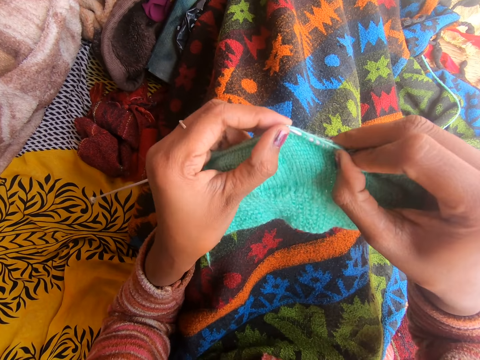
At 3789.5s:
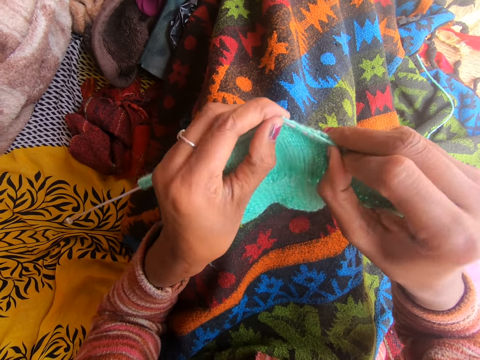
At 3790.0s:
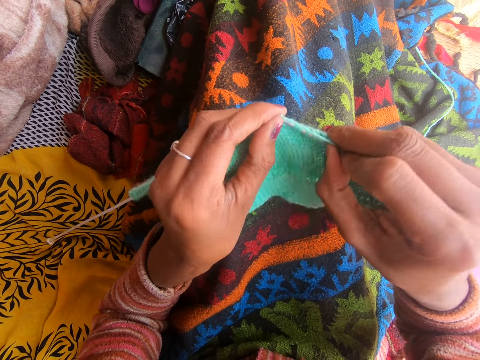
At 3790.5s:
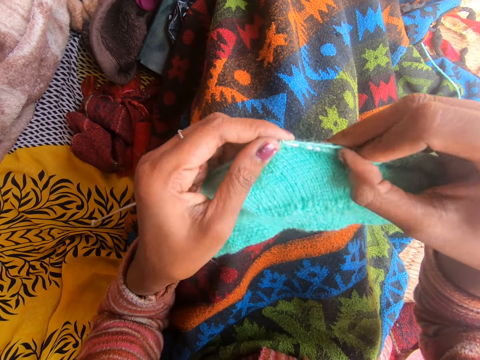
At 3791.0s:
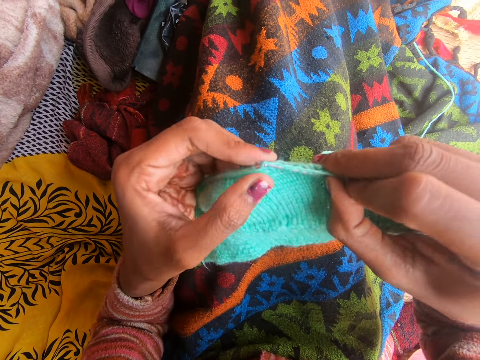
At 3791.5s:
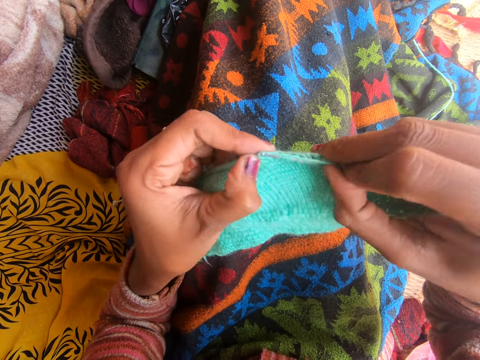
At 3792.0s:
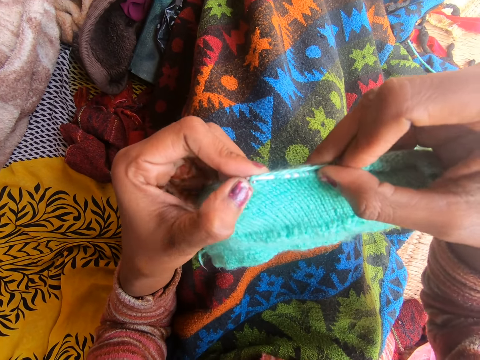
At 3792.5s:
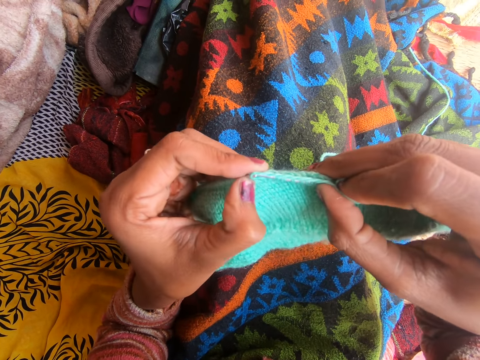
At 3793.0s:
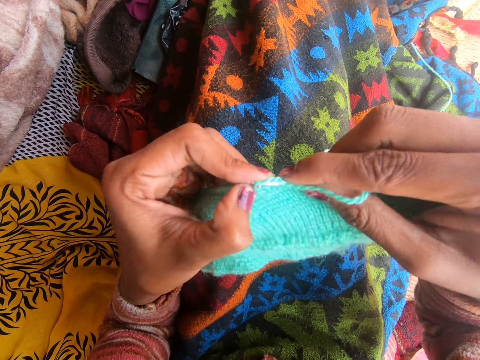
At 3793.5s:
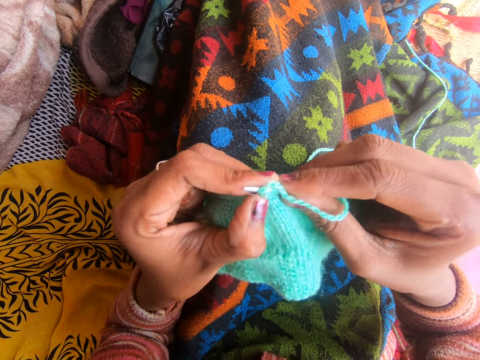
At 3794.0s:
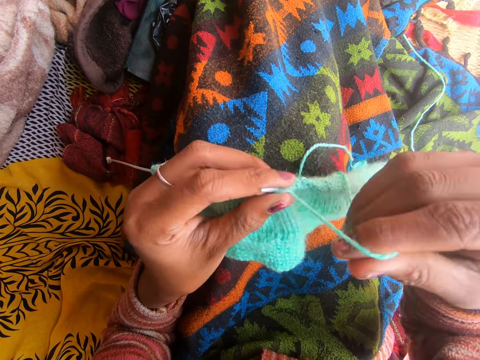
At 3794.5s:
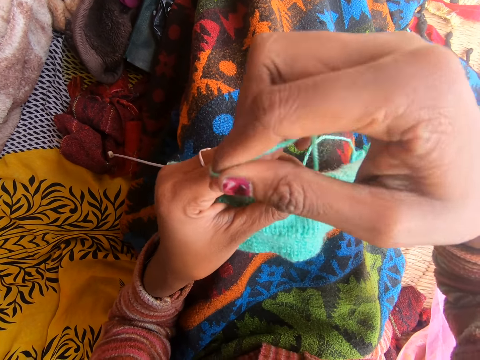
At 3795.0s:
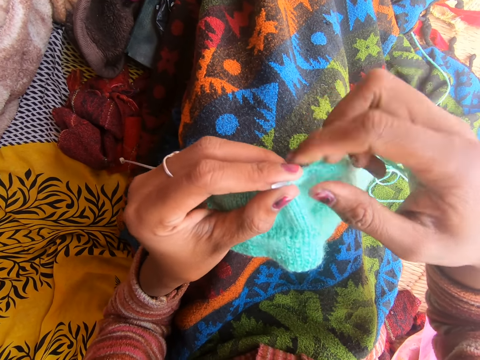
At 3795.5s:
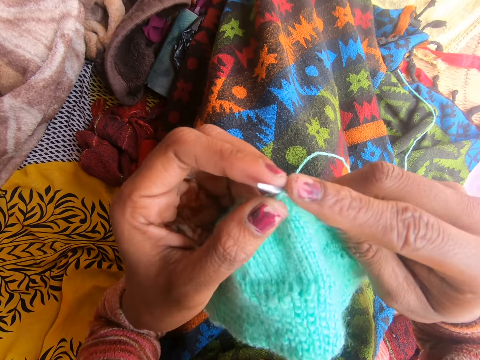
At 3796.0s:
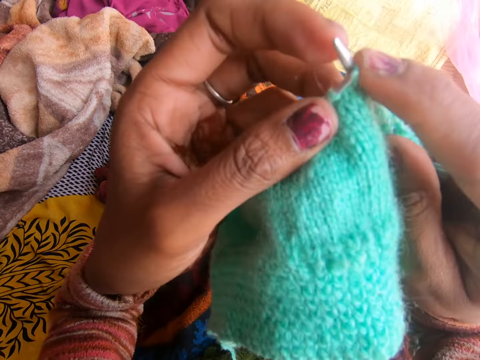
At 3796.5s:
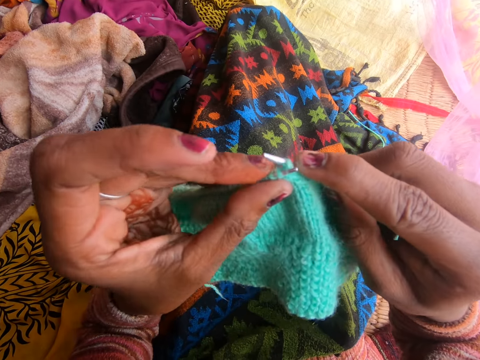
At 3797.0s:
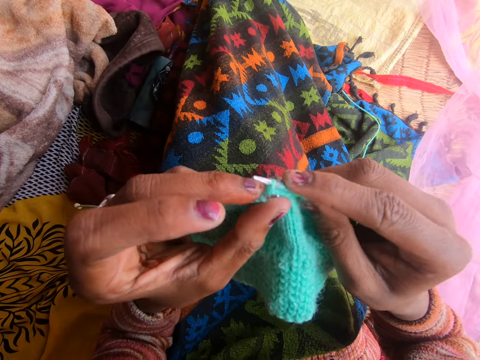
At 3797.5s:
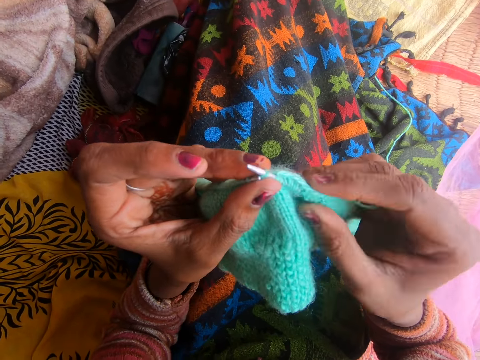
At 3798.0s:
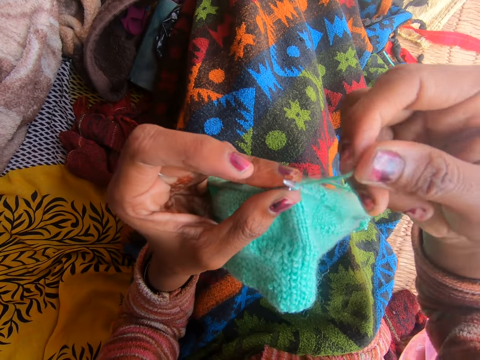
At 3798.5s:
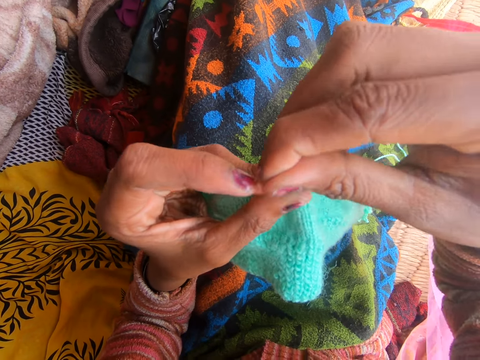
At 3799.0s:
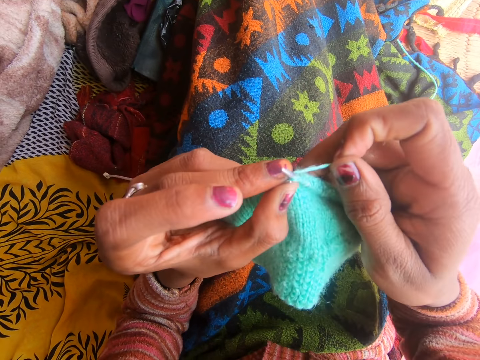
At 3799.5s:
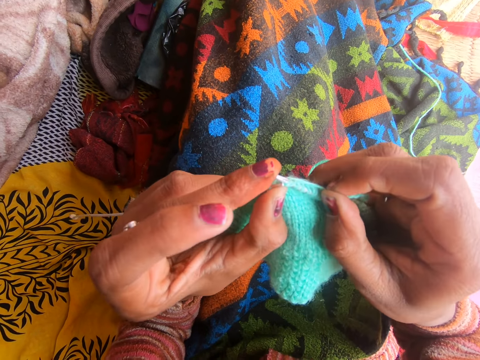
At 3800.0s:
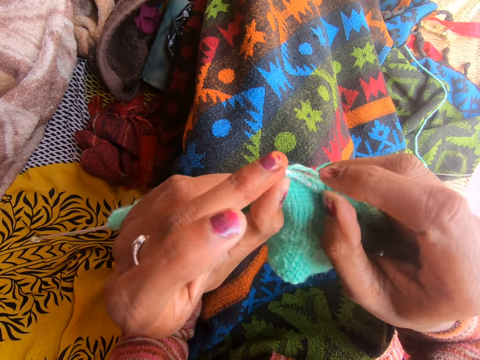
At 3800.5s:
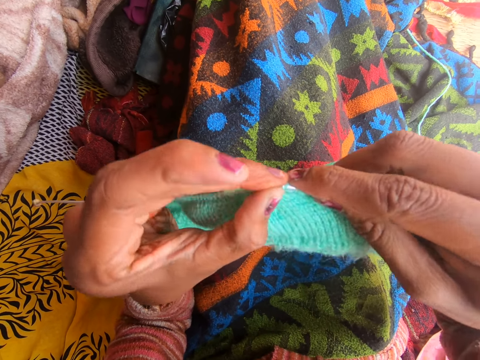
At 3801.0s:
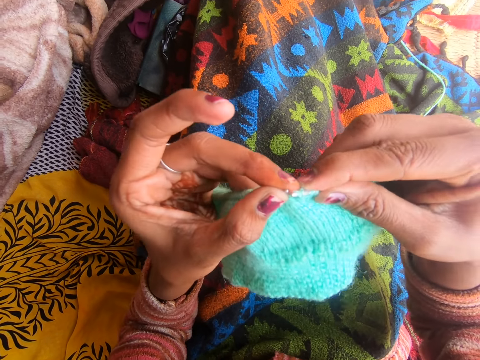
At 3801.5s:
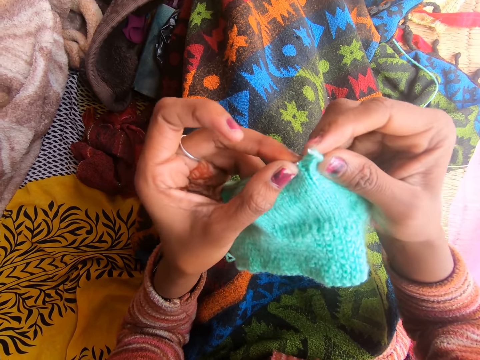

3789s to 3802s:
The camera wearer lifts the fabric. They knit the fabric with the knitting needle.

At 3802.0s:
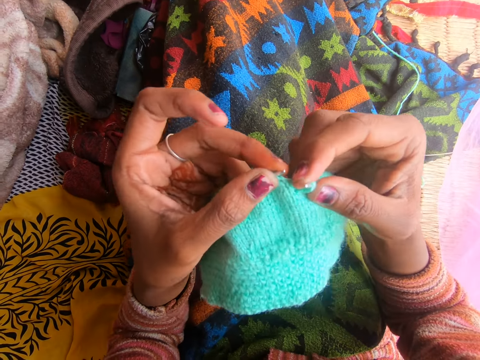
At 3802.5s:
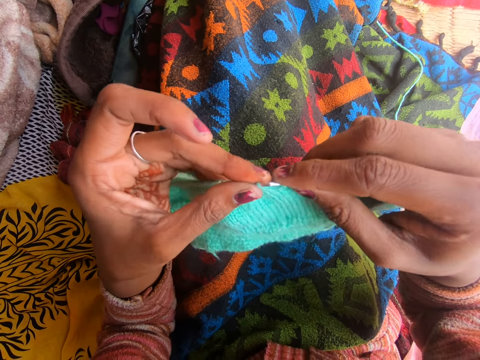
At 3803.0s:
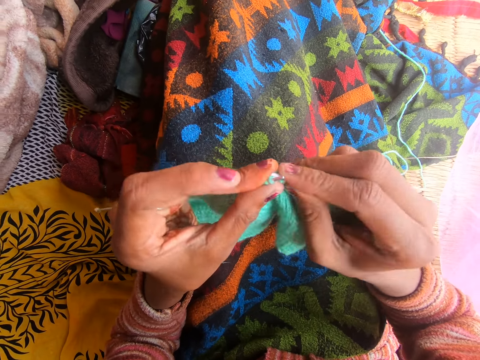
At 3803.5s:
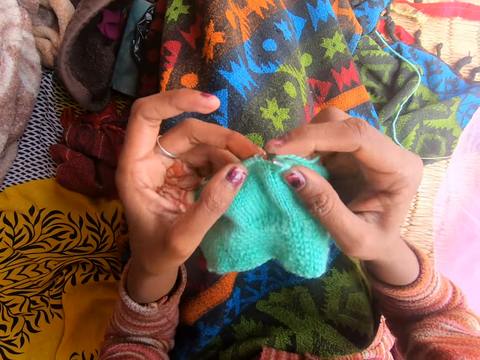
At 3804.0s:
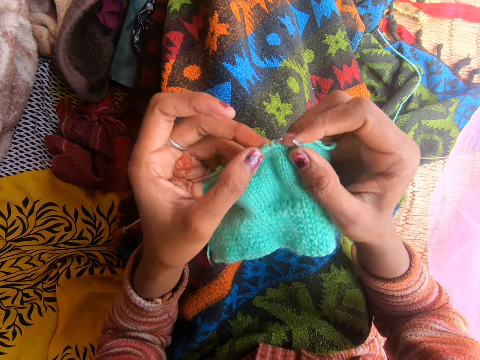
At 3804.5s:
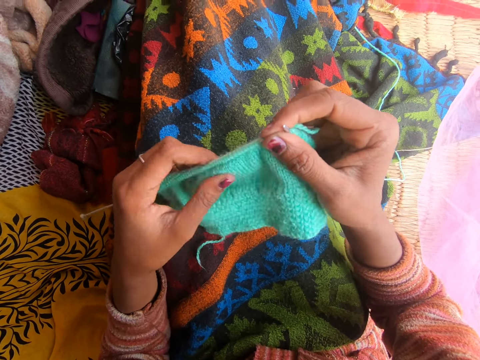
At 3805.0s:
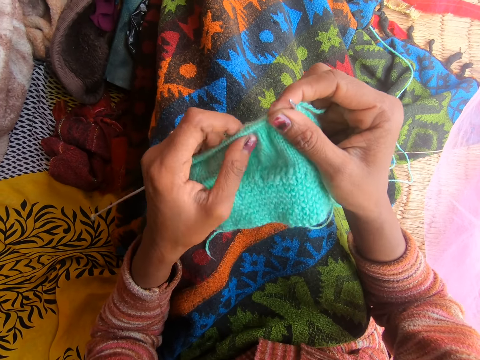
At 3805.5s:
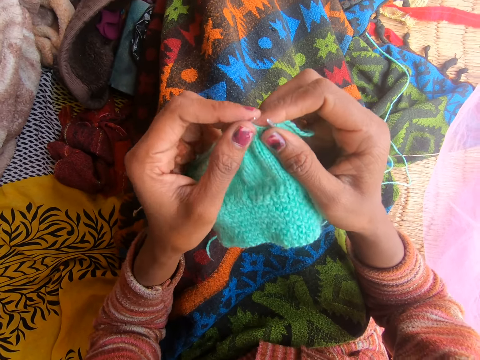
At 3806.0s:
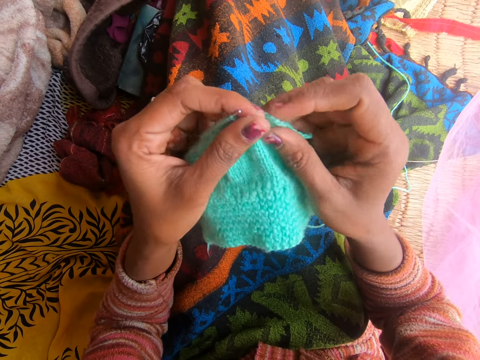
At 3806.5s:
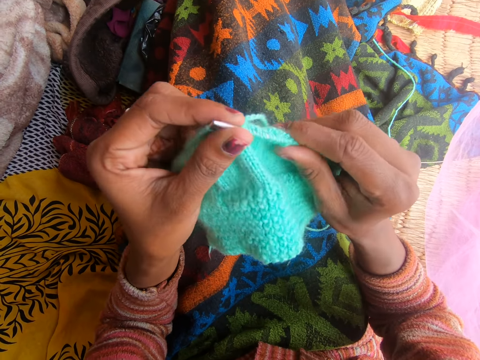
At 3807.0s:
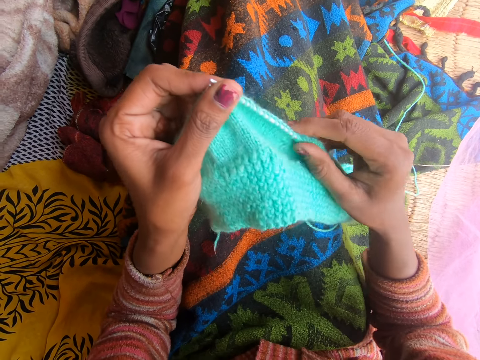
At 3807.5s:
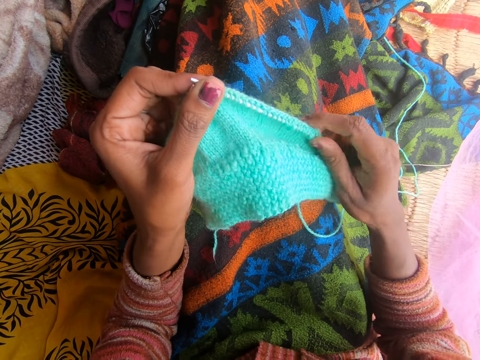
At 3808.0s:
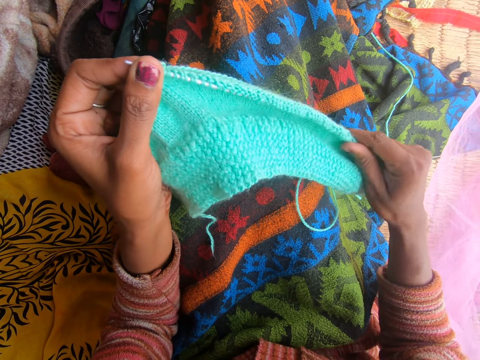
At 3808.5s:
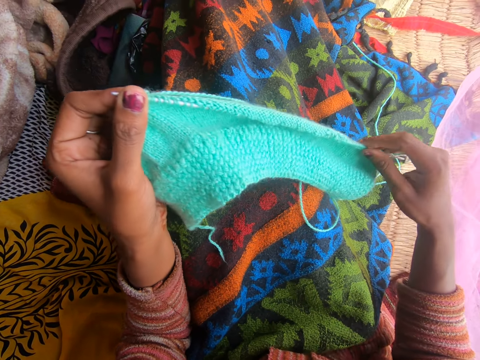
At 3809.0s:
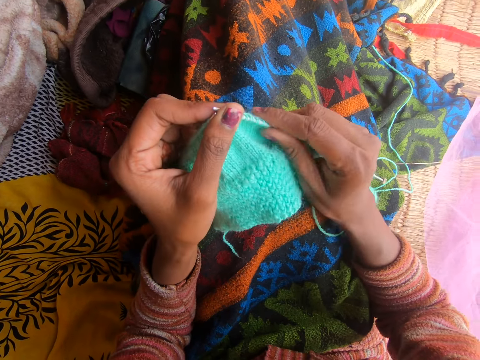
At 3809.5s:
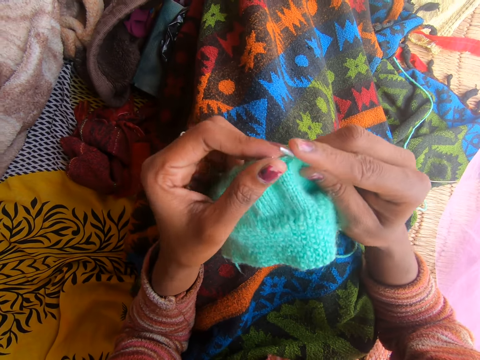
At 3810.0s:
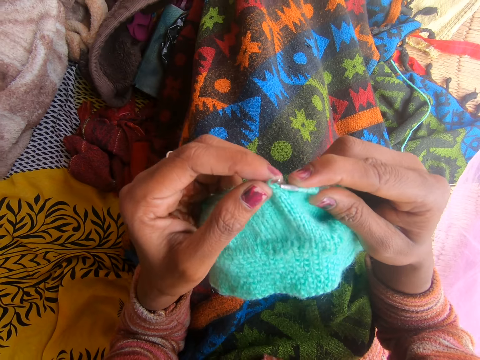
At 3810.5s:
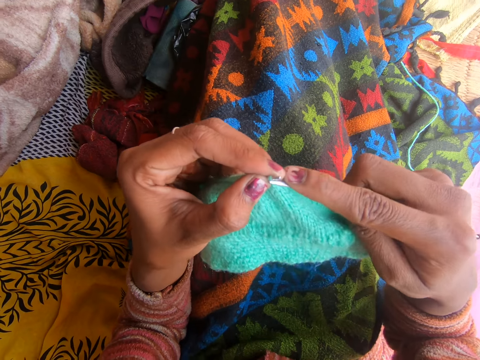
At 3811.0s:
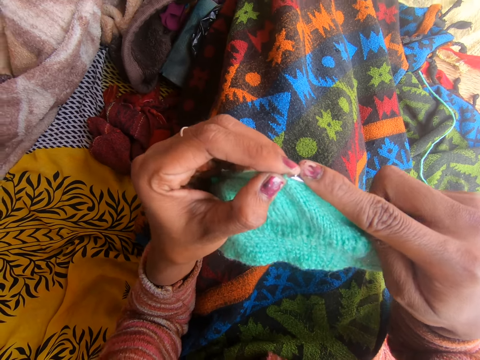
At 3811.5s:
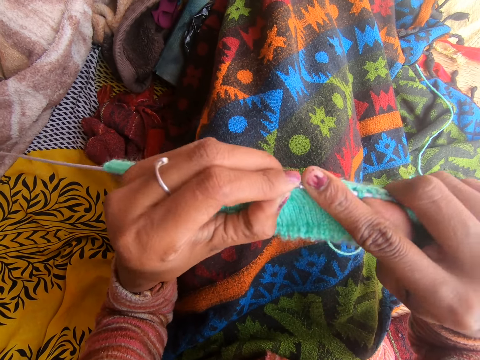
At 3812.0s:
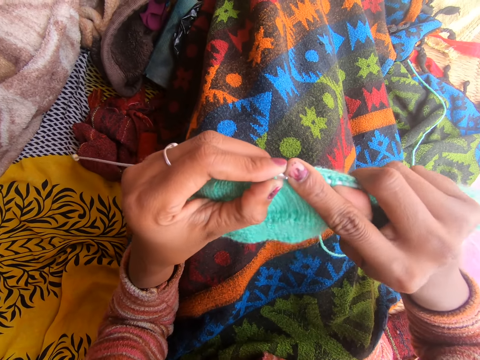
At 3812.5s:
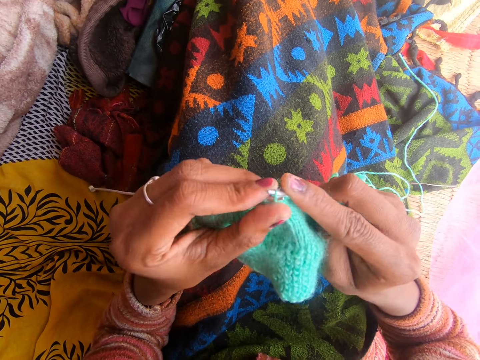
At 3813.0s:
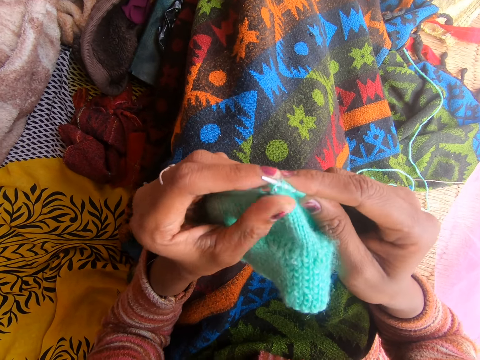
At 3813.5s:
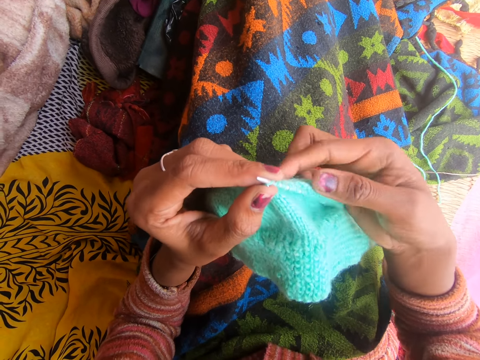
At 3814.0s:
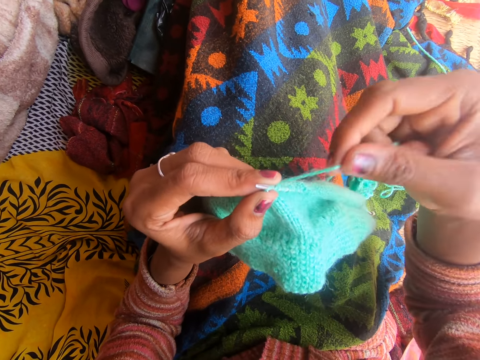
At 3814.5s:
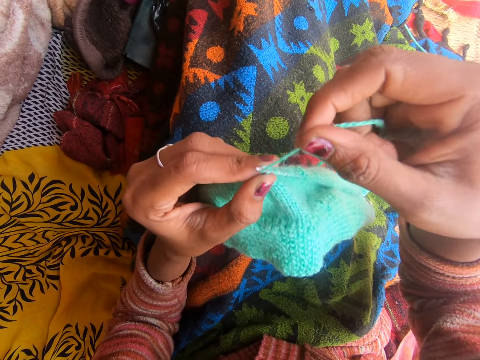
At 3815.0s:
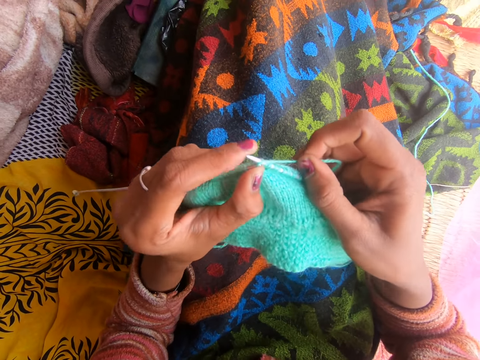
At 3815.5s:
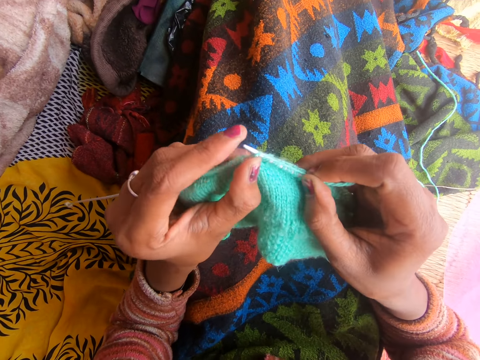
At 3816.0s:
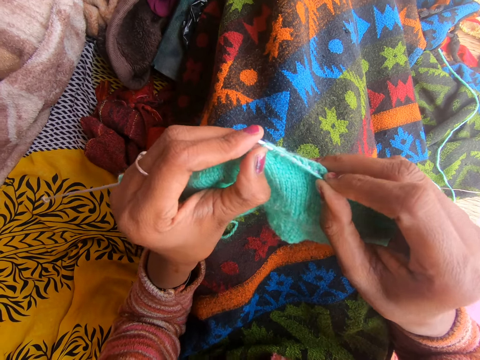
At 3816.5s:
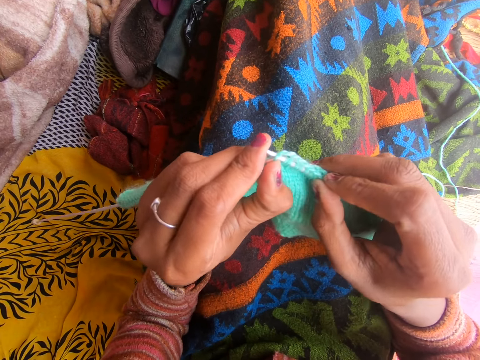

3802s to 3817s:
The camera wearer adjusts the fabric. They adjust a knitting pin in the fabric. They knit the fabric with the knitting needle.
